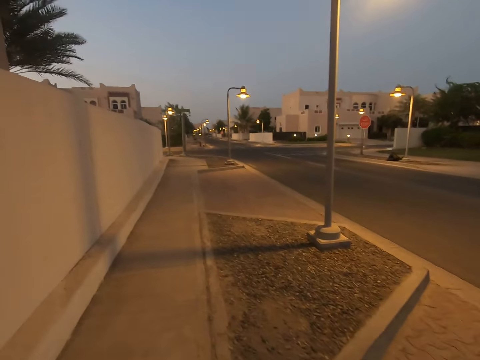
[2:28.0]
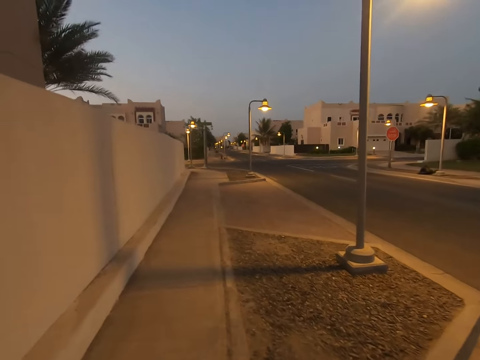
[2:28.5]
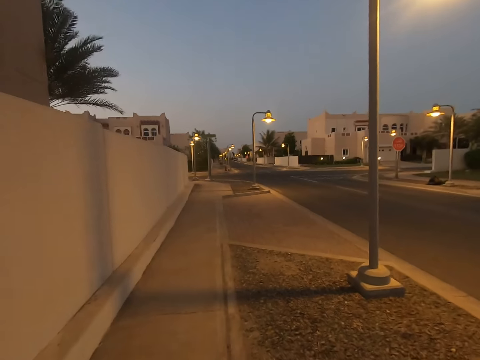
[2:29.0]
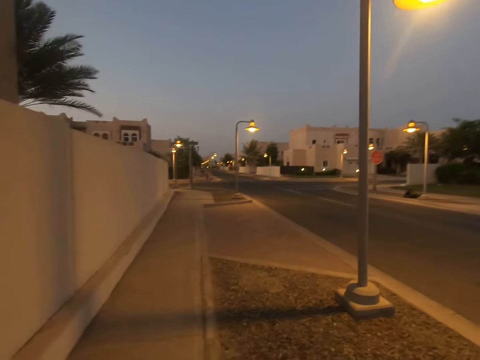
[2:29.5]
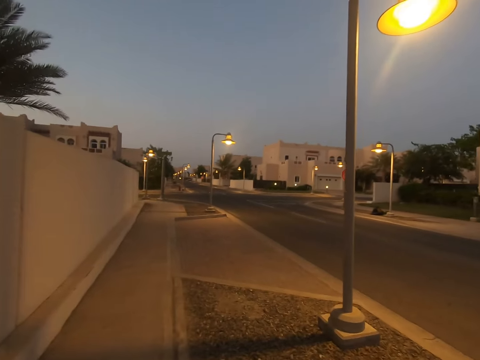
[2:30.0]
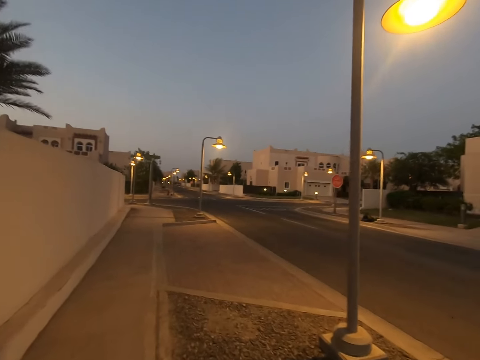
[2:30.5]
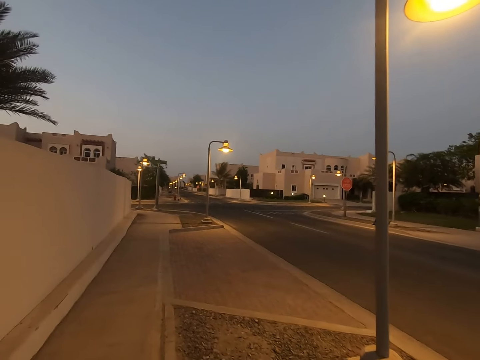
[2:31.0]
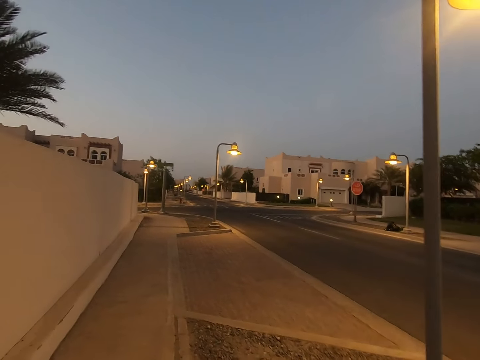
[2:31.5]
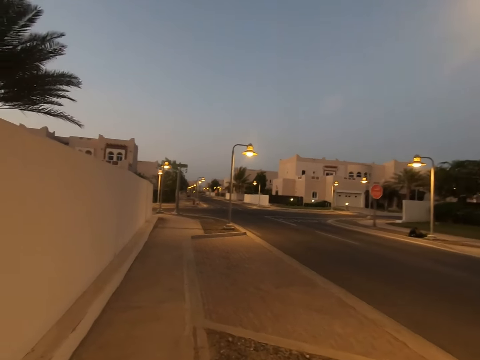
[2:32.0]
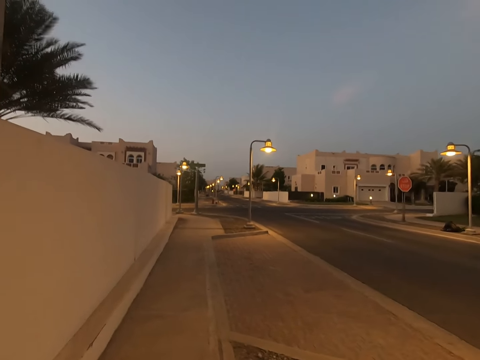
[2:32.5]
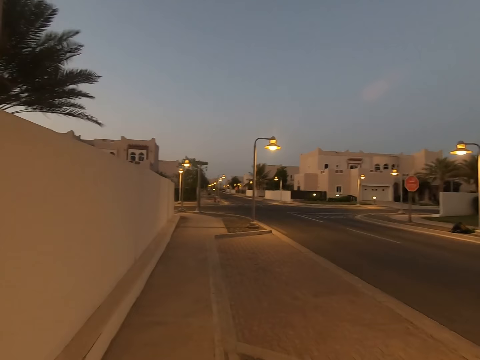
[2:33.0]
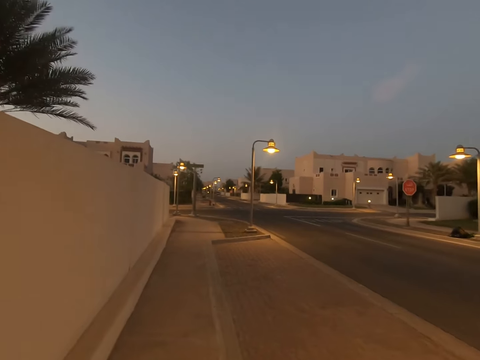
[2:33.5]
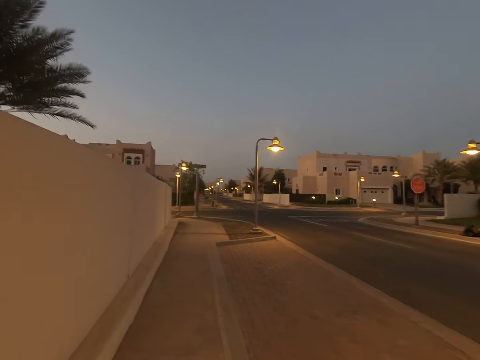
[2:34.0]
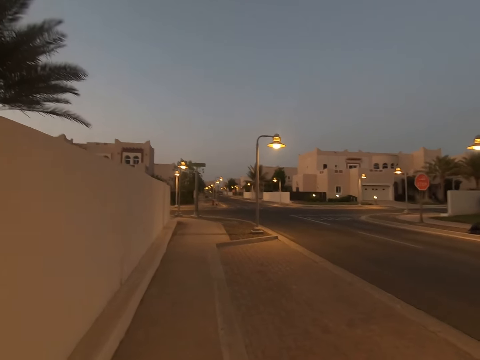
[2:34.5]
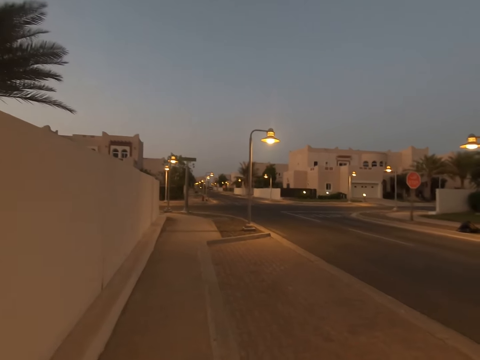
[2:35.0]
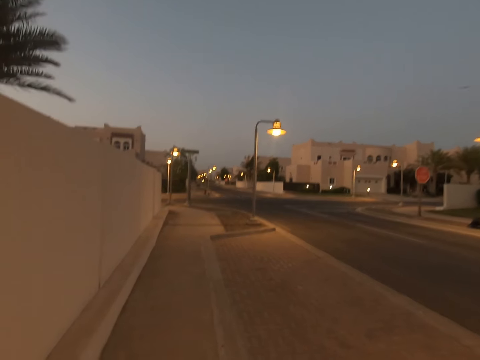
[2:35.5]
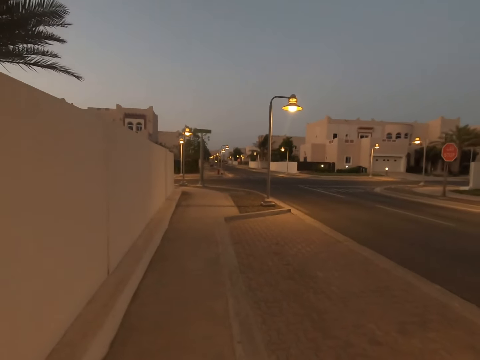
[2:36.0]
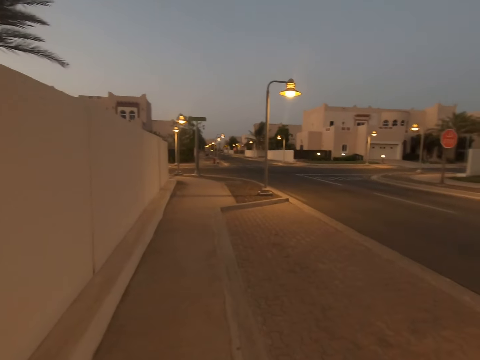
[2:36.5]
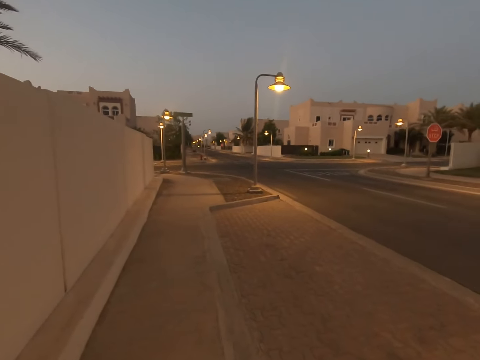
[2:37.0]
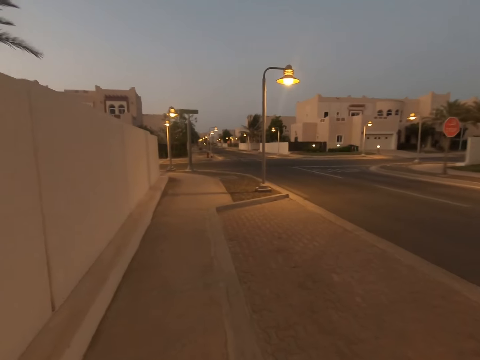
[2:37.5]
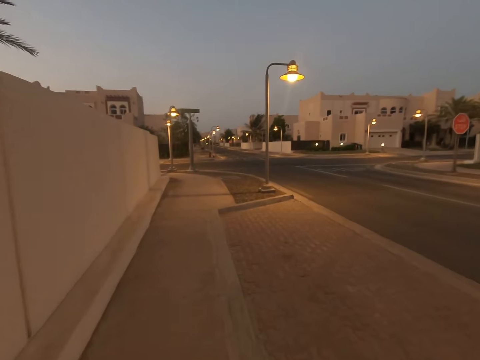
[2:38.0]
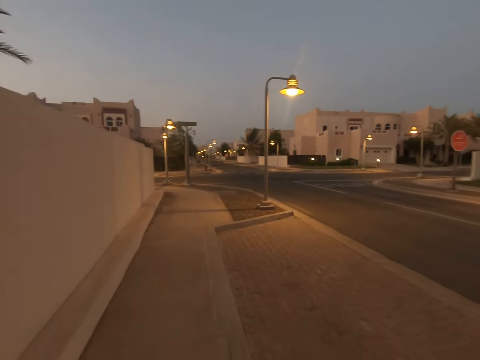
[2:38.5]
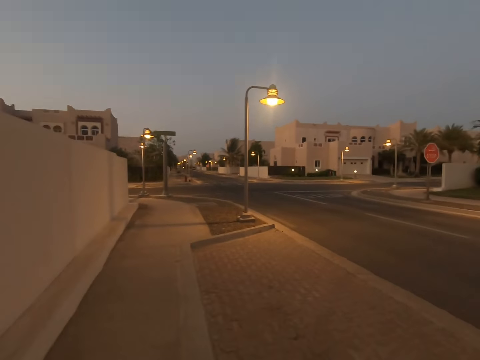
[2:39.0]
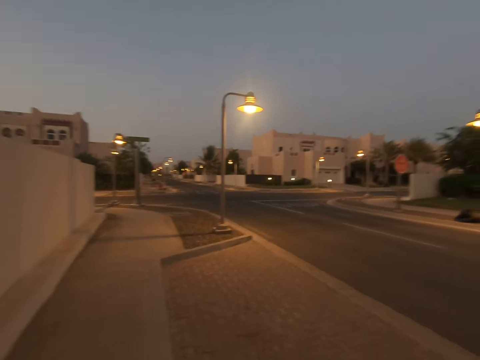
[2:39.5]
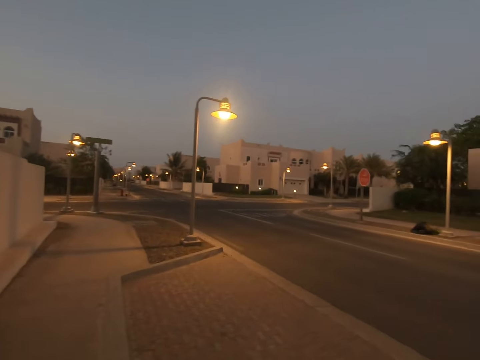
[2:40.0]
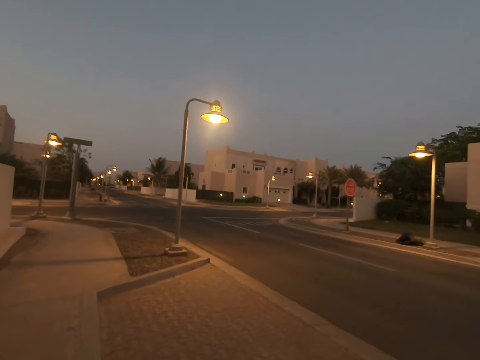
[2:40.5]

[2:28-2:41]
The camera wearer walks around the road.

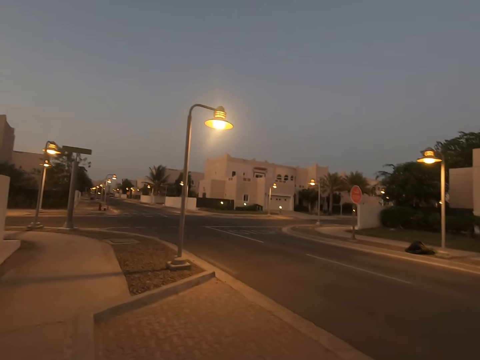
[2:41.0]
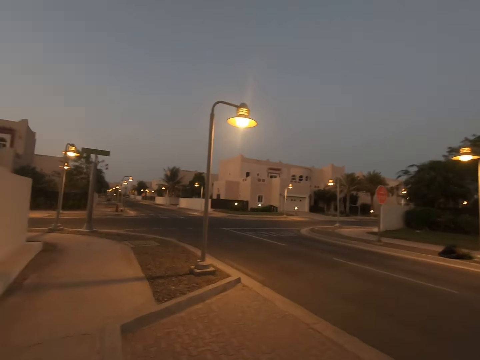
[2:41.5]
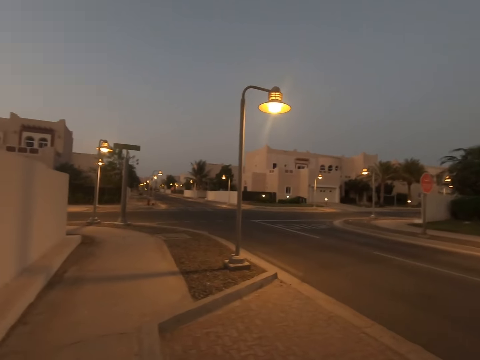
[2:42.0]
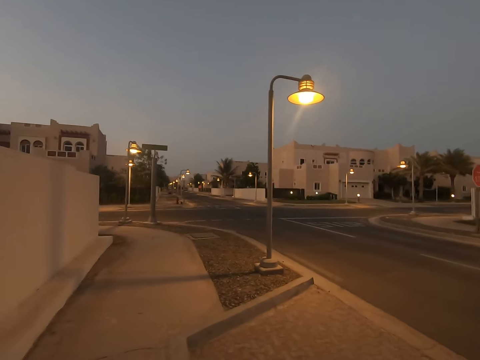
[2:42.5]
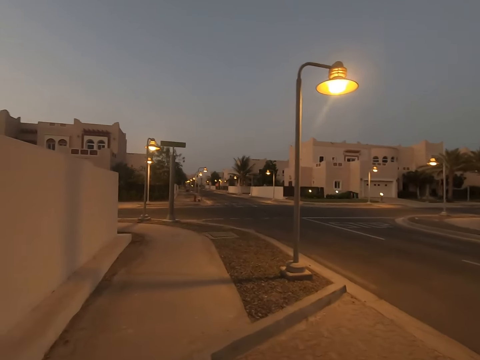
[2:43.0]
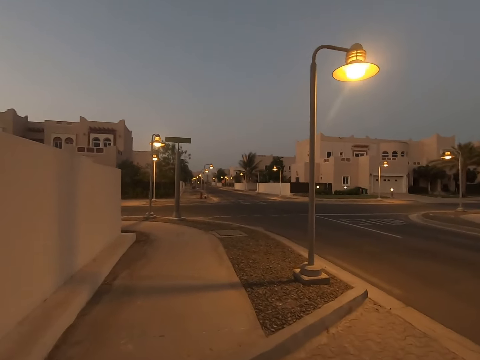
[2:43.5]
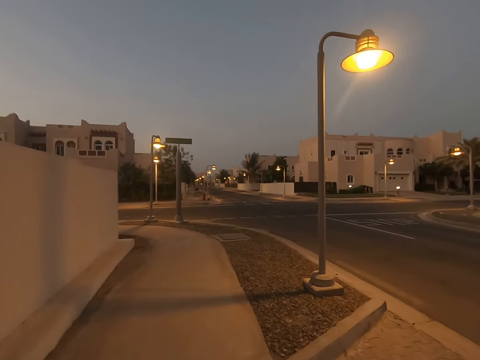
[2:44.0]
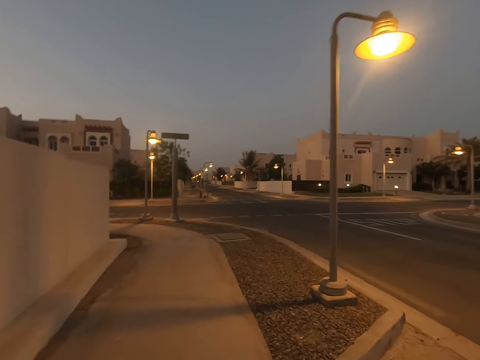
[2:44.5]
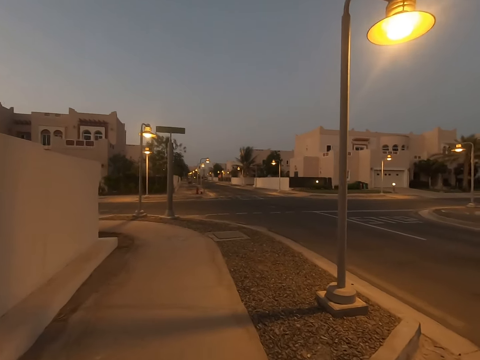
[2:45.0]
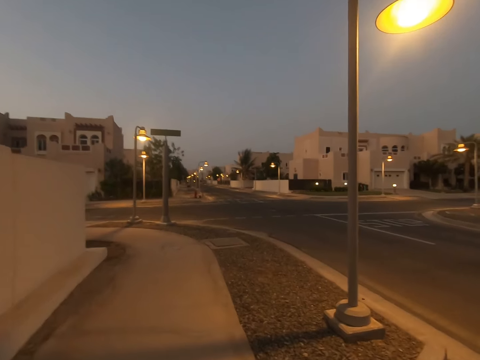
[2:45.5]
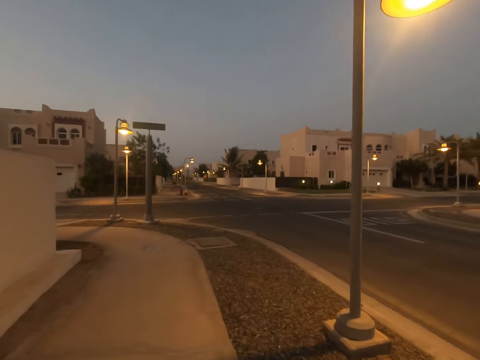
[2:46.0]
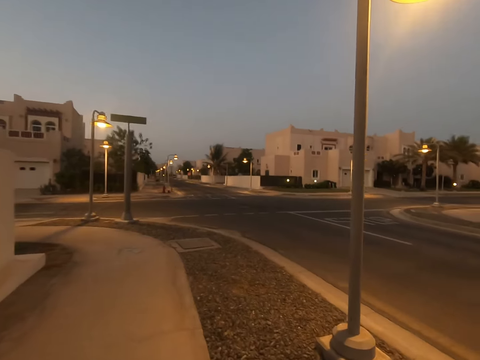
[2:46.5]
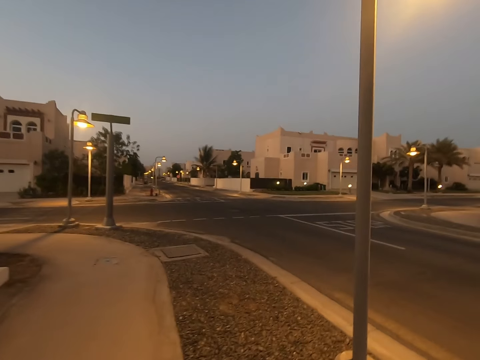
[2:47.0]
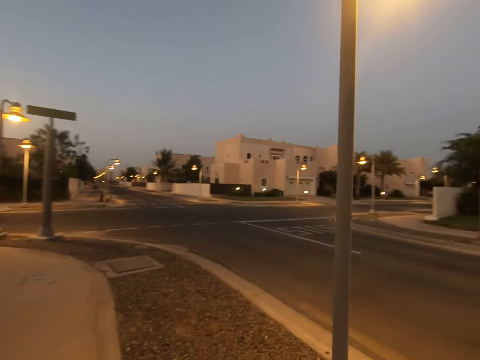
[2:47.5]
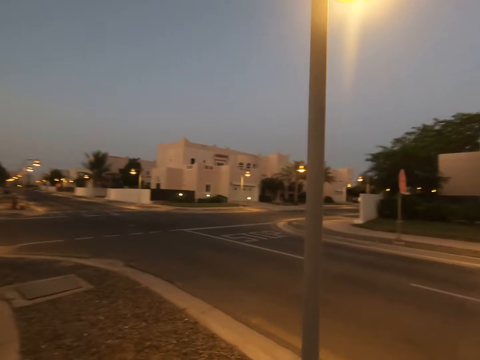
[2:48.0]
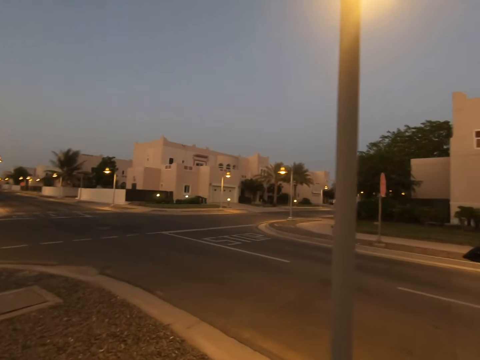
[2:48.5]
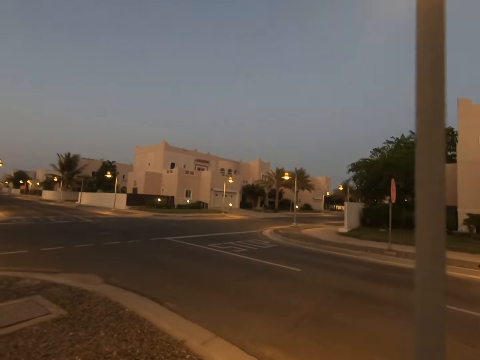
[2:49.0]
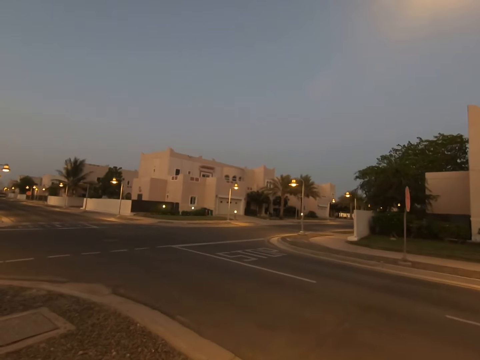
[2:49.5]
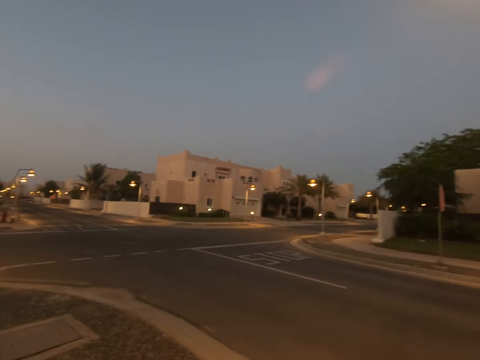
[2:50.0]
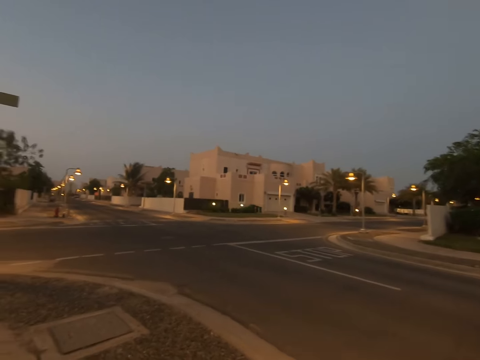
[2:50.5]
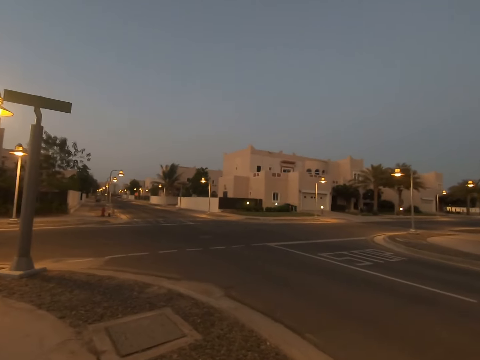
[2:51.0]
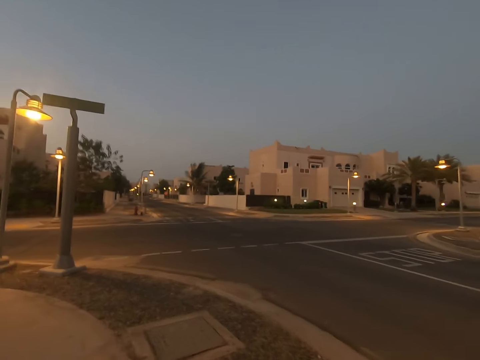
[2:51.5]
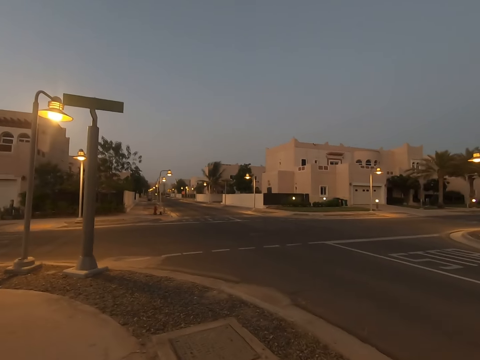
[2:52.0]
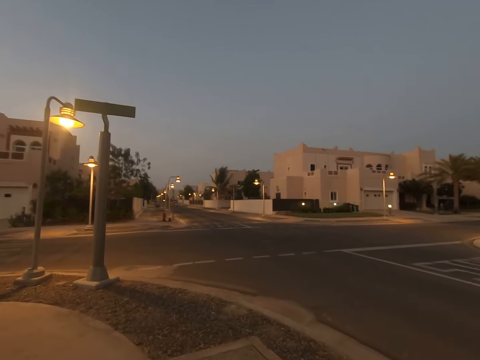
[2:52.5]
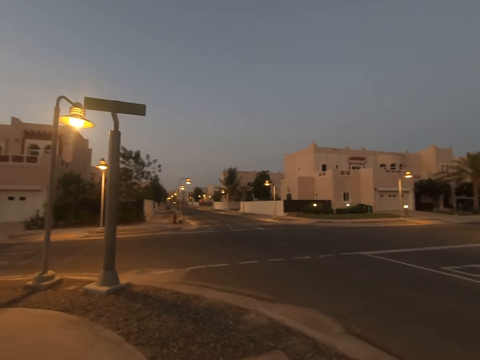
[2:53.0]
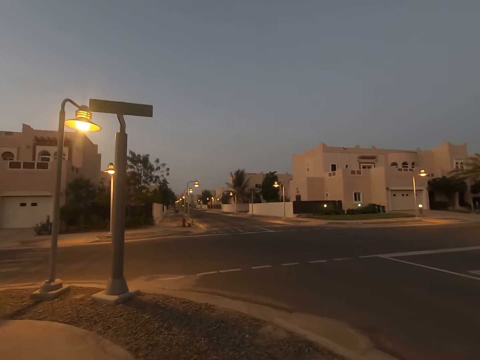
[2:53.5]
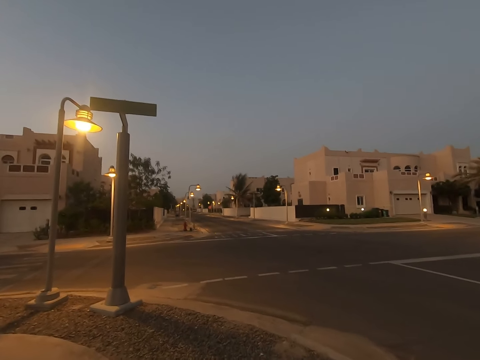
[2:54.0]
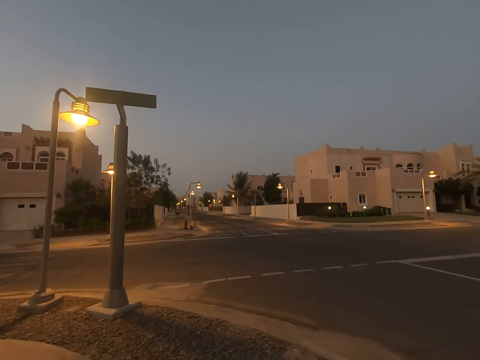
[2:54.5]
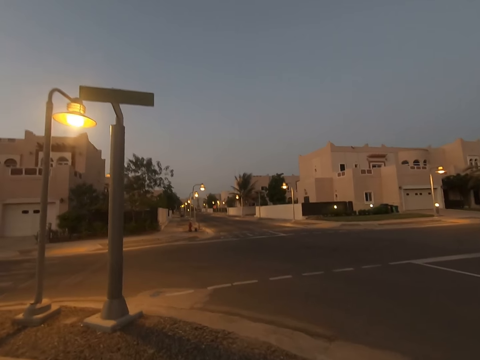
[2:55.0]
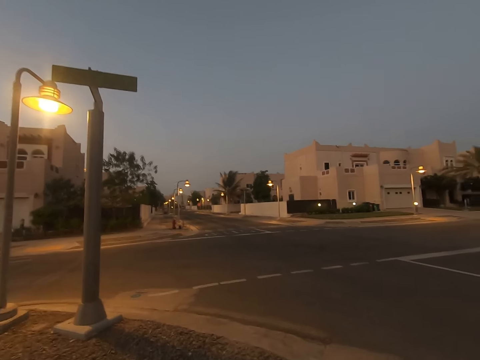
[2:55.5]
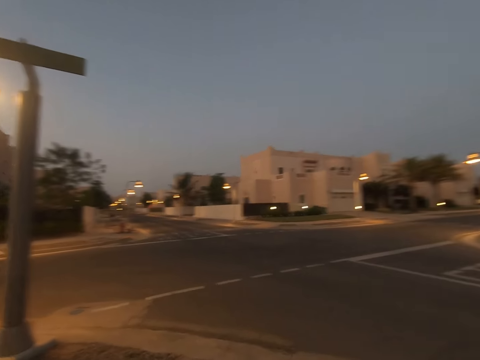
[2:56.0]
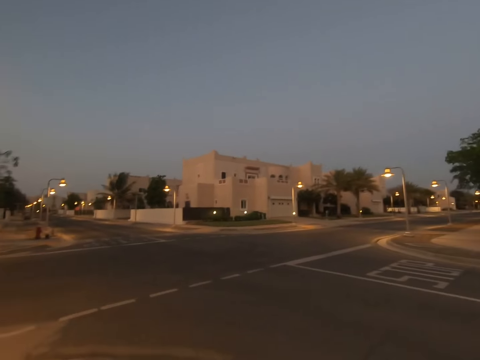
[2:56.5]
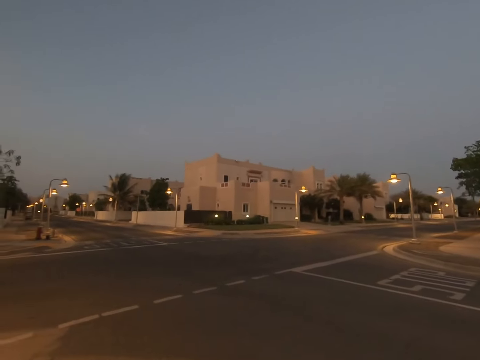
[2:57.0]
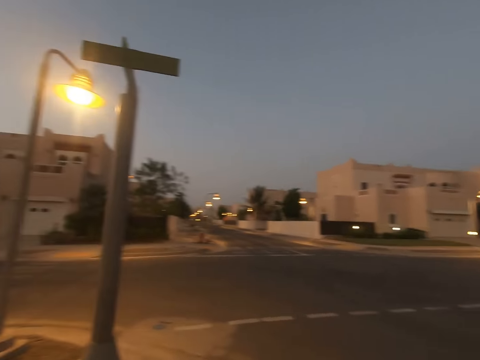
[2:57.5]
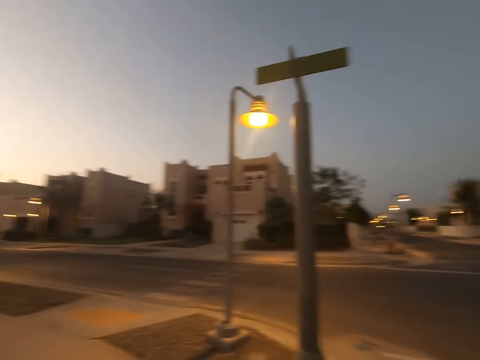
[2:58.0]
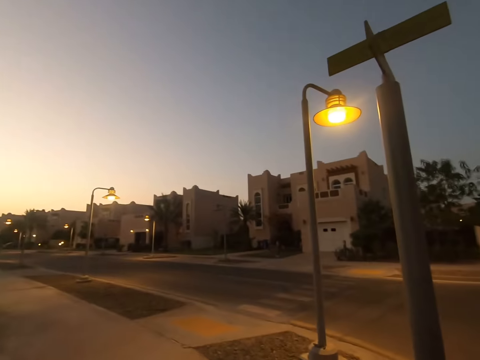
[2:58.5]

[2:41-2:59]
The camera wearer walks around. They look around the road.
